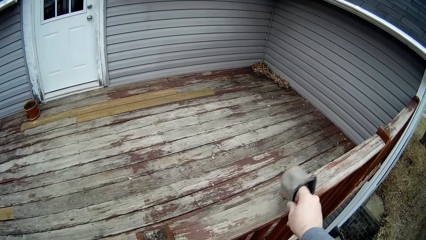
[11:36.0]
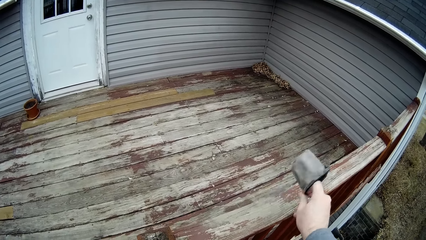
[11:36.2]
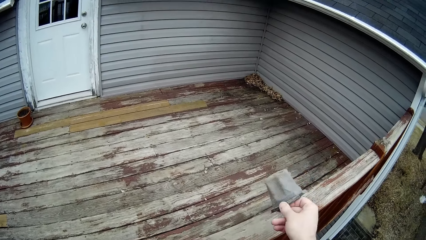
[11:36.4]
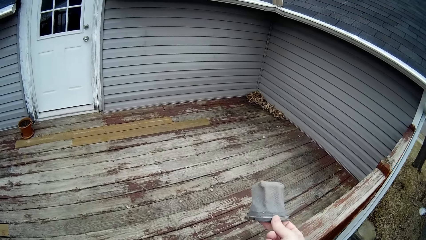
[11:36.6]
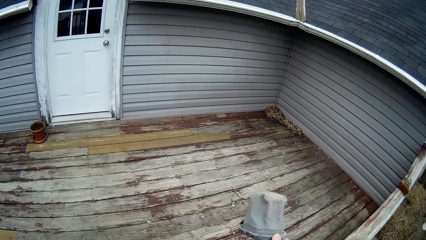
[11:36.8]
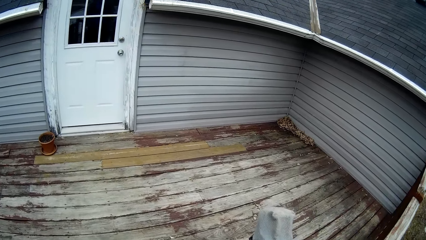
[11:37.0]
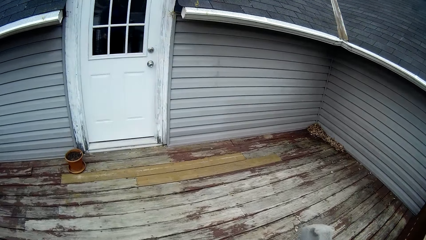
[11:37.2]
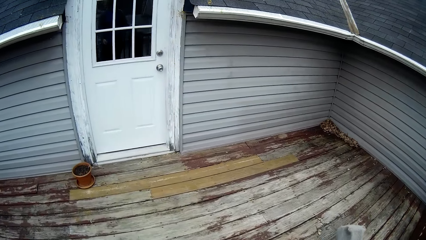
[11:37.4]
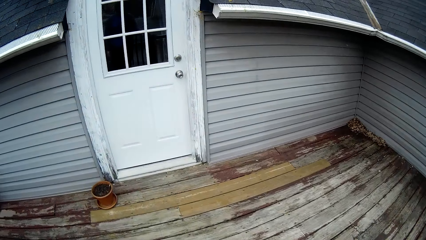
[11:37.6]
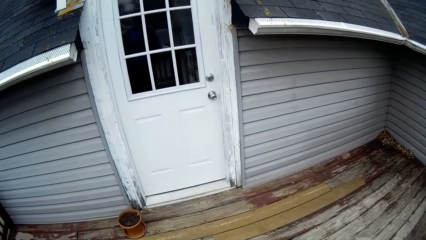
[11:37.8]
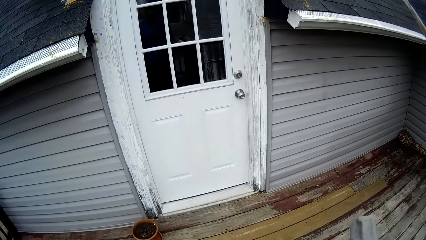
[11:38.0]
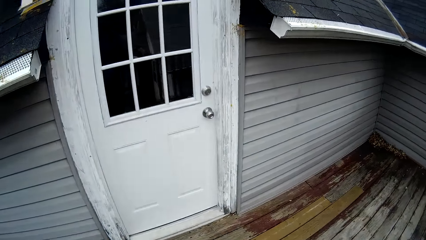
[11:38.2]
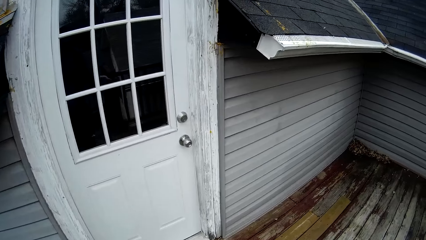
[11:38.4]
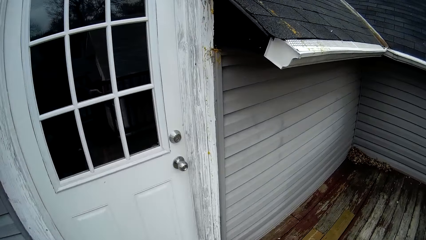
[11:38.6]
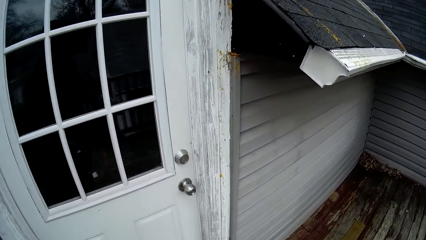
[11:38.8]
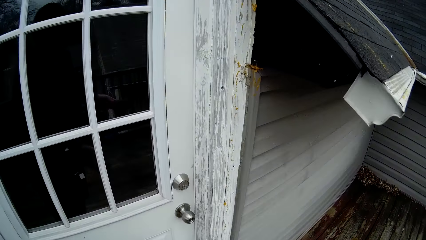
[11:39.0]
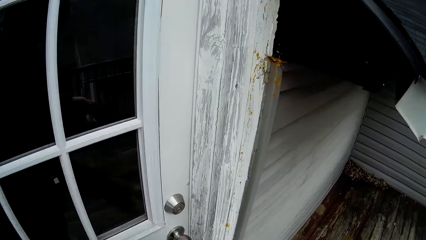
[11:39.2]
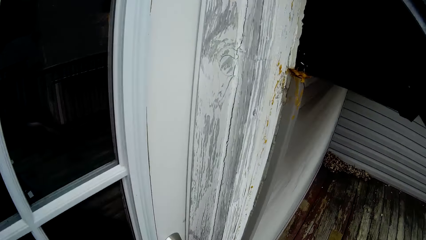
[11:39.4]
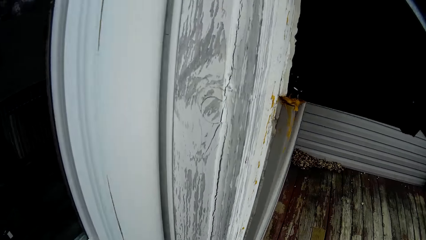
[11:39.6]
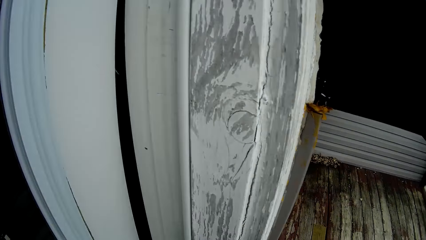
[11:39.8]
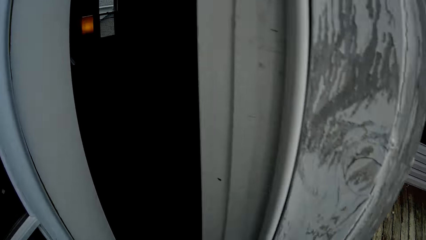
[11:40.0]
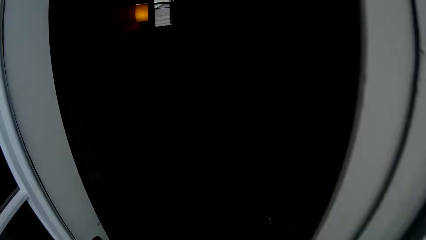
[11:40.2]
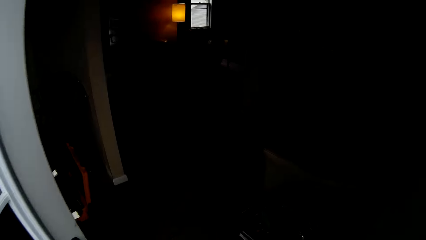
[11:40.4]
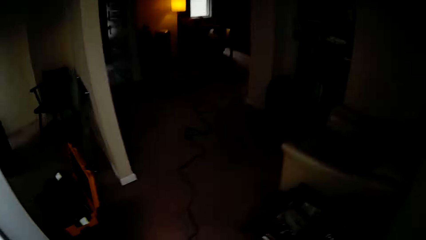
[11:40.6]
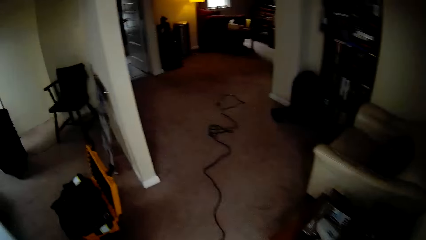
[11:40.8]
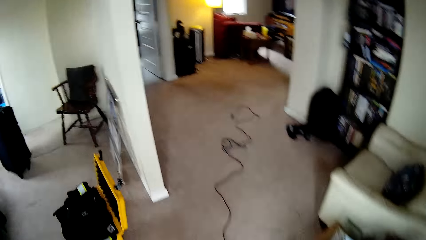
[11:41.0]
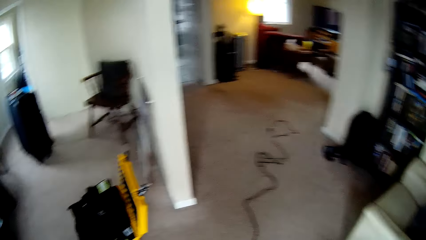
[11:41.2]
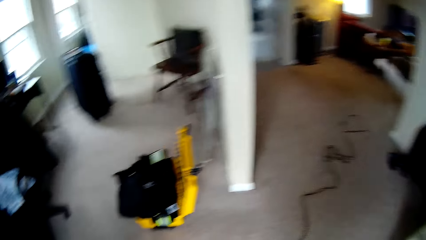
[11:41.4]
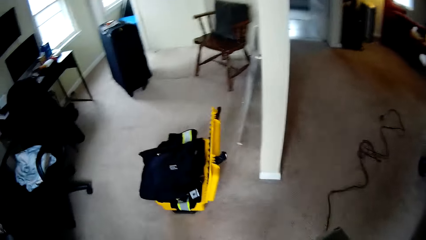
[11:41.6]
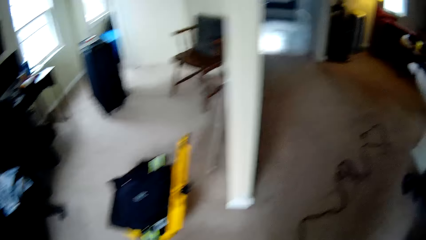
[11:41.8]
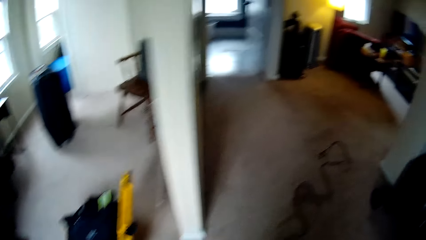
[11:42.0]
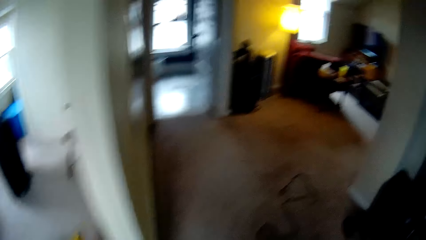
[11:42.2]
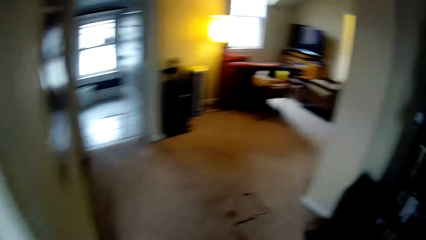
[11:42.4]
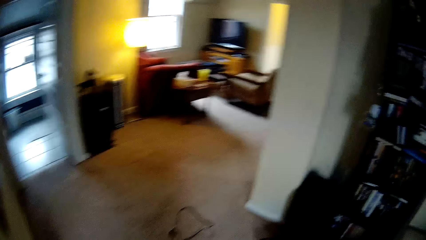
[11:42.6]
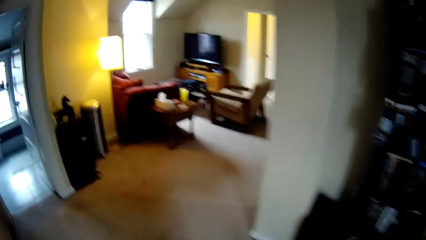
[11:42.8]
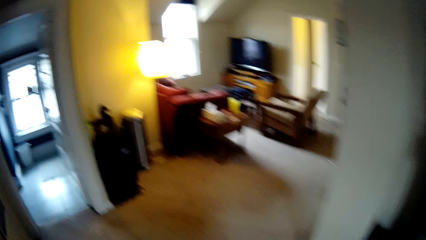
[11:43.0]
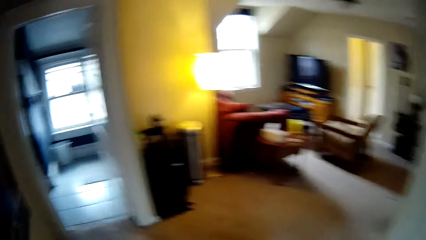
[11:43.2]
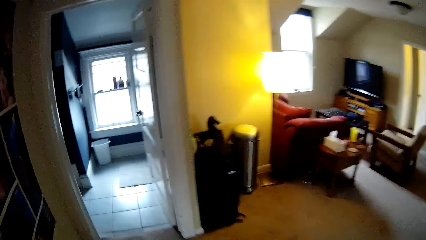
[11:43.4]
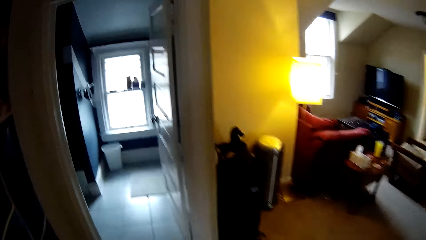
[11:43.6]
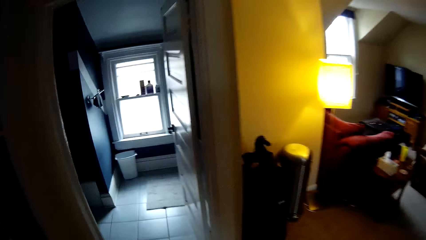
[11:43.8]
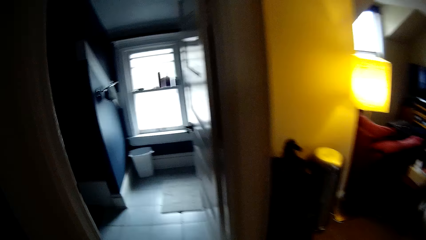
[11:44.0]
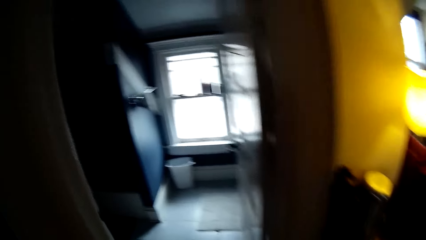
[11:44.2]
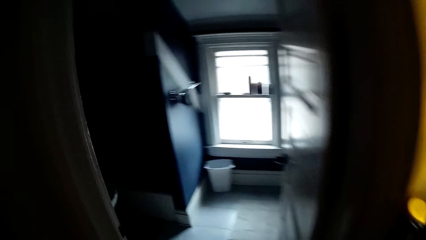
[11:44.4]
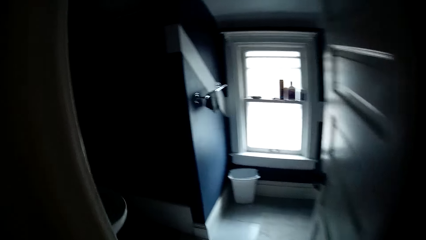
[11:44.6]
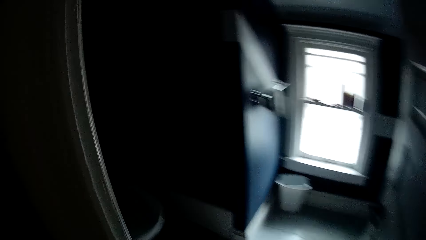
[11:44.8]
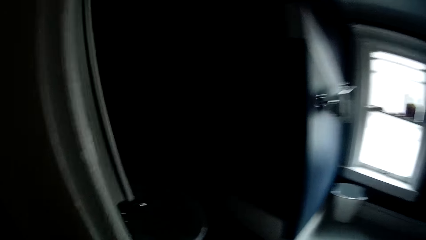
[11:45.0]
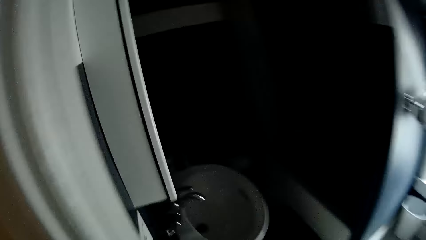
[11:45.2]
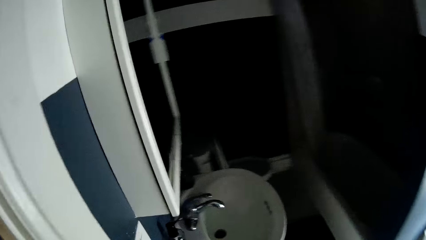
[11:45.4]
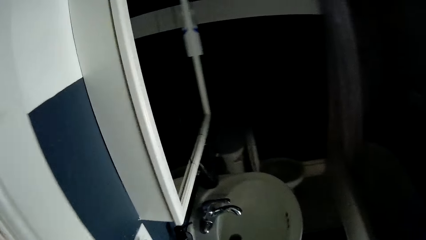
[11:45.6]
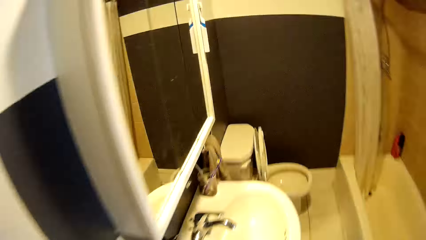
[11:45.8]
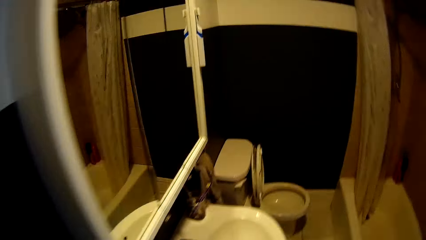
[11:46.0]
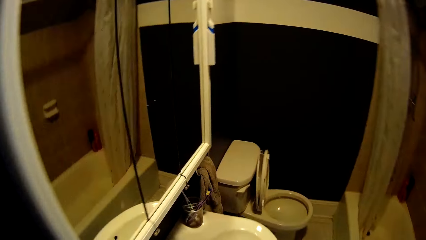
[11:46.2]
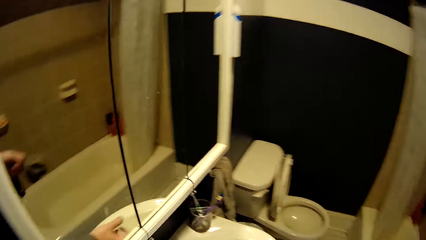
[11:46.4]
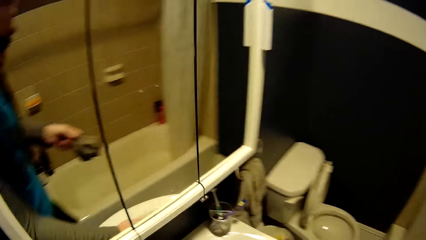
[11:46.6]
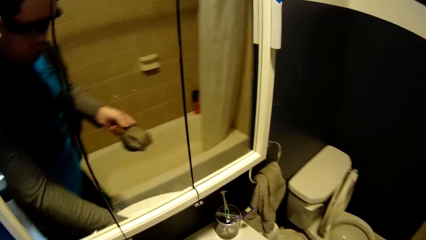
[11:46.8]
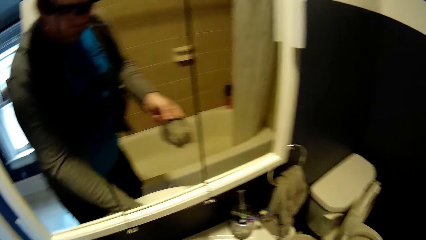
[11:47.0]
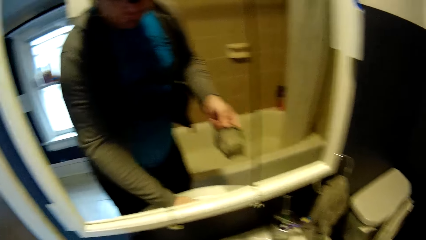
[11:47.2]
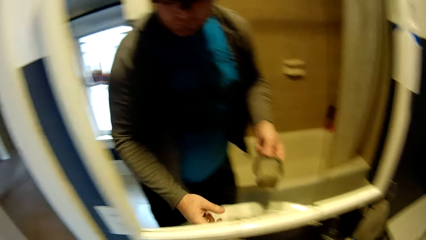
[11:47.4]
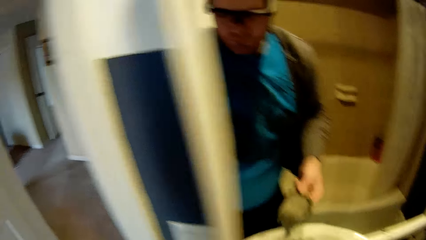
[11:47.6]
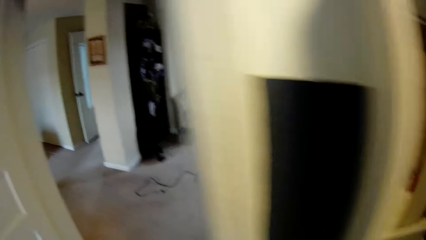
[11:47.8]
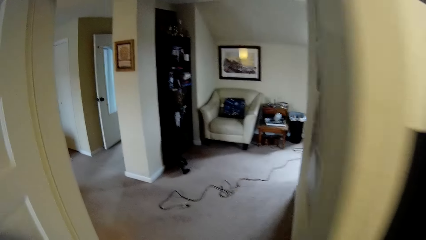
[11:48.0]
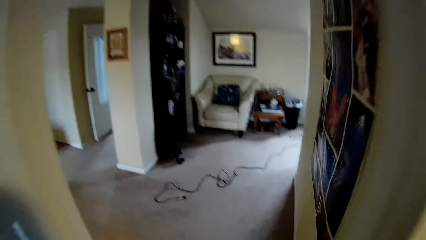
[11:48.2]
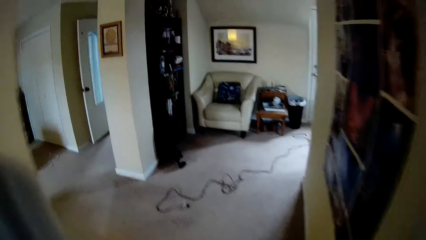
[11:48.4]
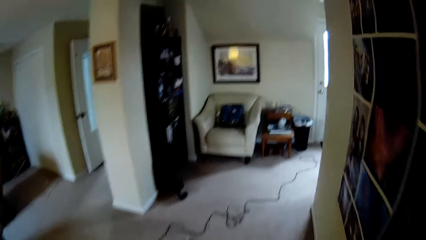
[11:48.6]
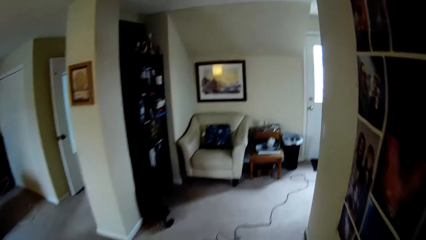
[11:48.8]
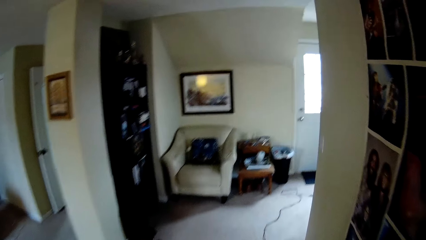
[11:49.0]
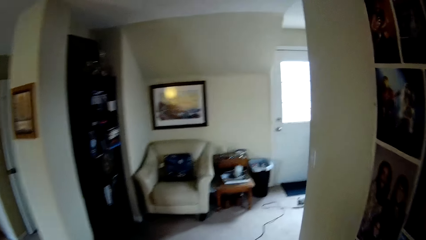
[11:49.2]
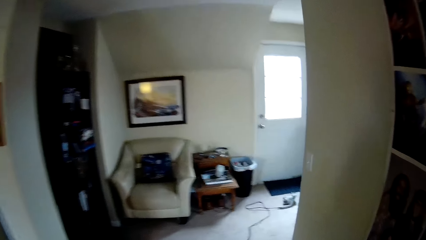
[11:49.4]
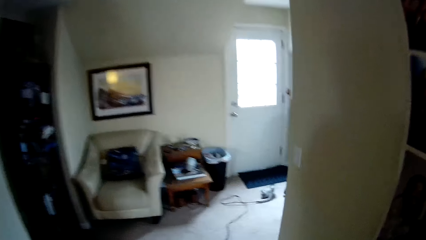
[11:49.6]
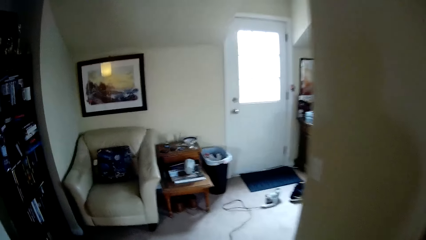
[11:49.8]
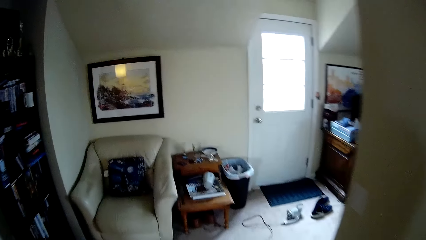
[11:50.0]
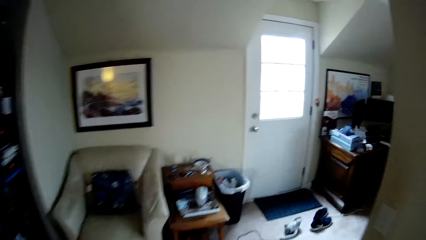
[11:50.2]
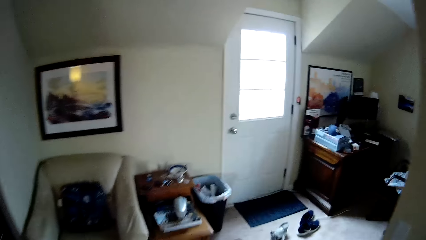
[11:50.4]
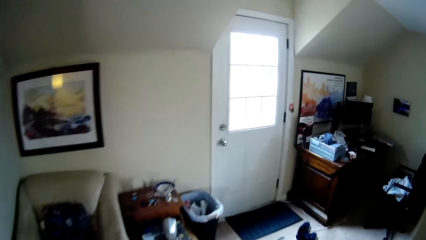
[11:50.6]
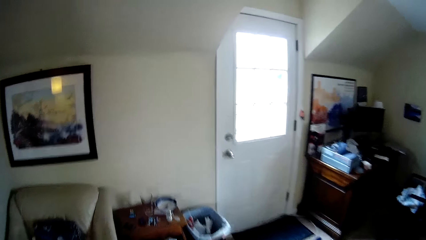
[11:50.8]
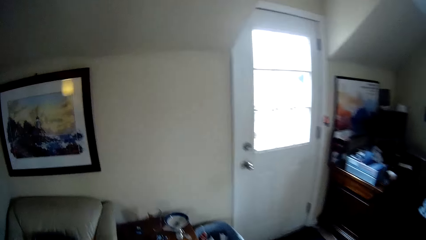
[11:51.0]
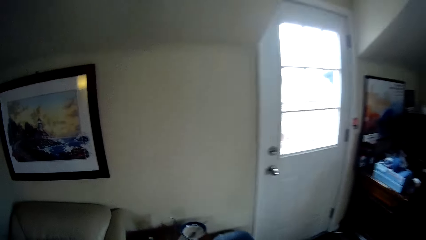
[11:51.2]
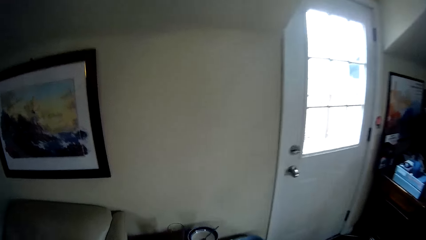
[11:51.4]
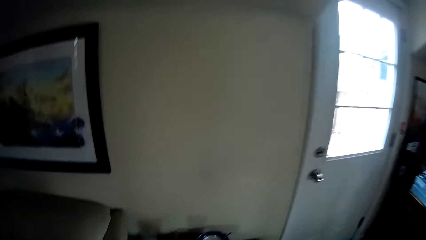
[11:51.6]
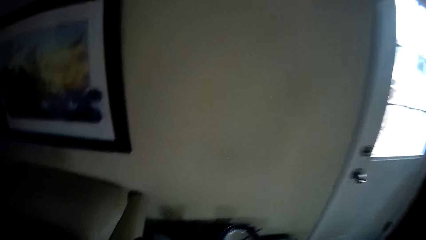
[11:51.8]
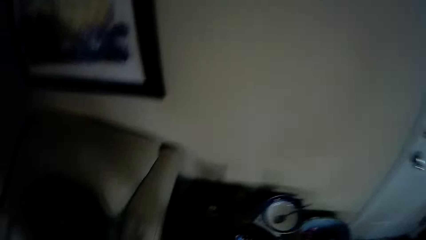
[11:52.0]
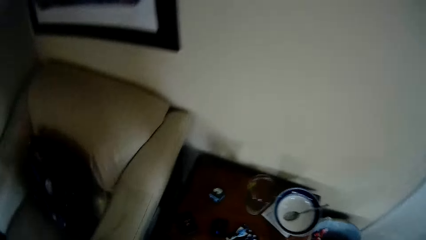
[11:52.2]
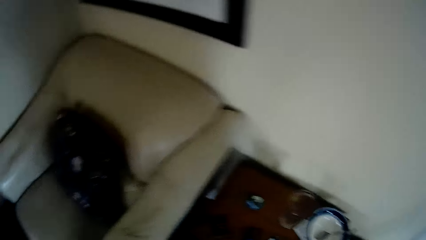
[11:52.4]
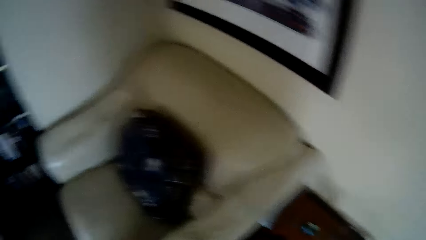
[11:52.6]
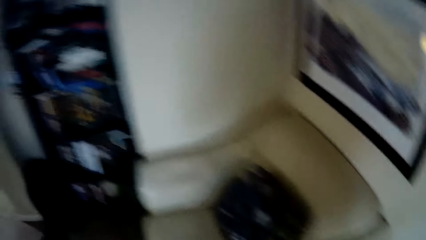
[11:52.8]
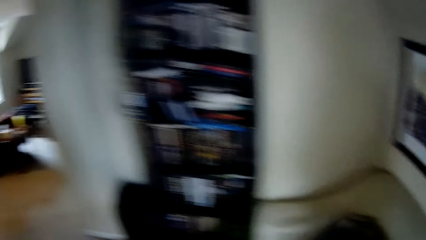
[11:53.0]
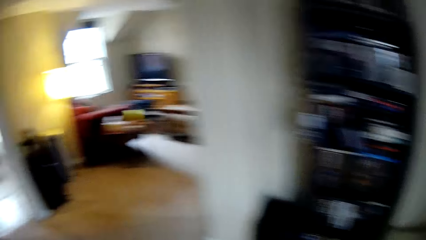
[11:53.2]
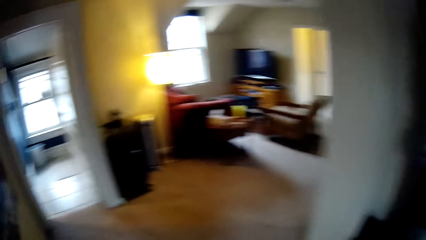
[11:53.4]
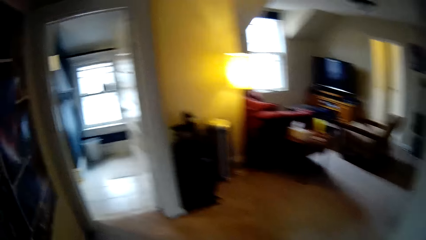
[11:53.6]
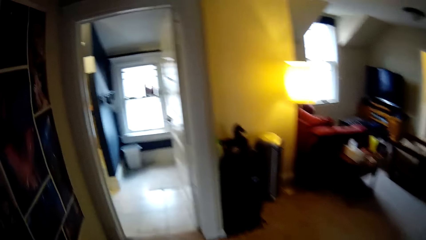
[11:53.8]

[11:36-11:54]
The camera wearer checks something. They walk around the balcony. They open the door. They walk around the house. They switch the bathroom lights on. They hold something in the sink. They walk around the house.
